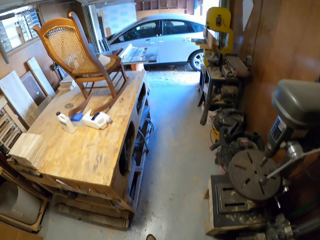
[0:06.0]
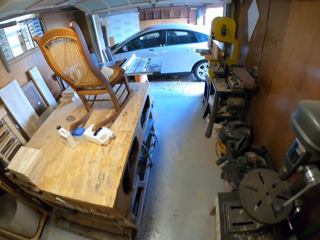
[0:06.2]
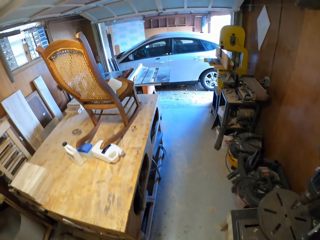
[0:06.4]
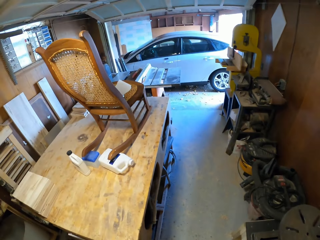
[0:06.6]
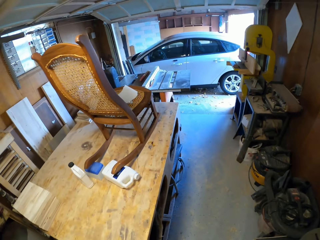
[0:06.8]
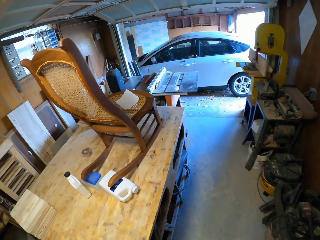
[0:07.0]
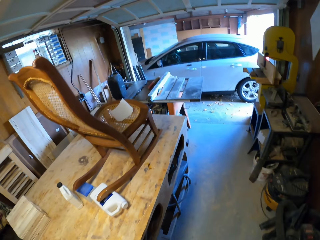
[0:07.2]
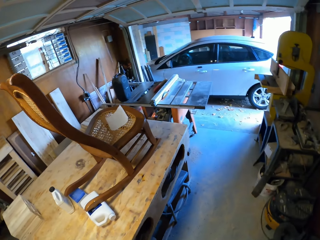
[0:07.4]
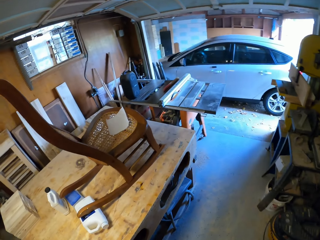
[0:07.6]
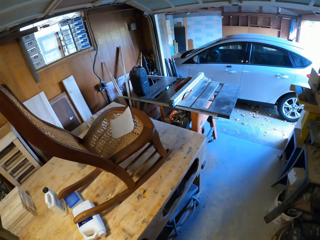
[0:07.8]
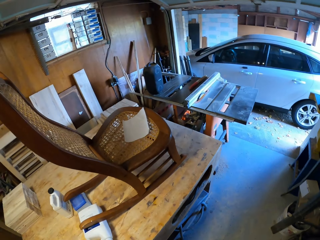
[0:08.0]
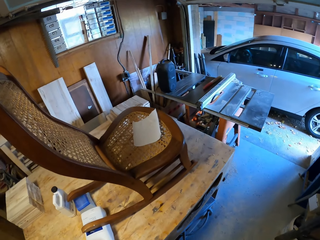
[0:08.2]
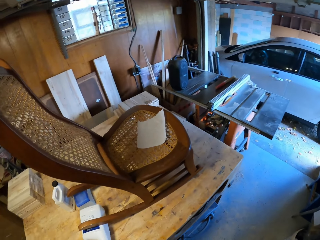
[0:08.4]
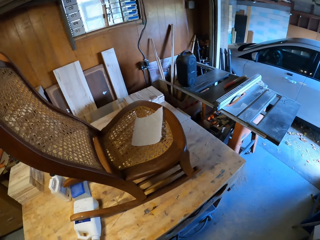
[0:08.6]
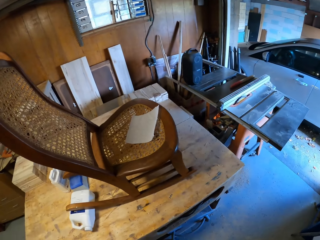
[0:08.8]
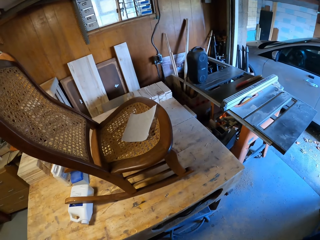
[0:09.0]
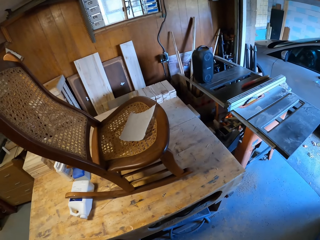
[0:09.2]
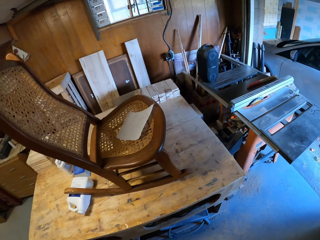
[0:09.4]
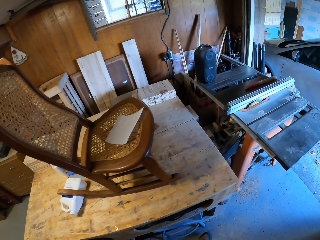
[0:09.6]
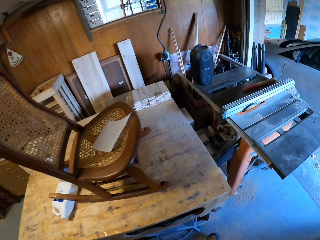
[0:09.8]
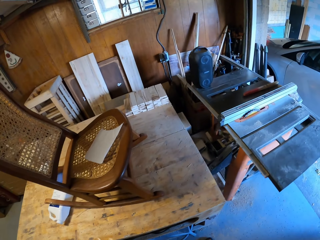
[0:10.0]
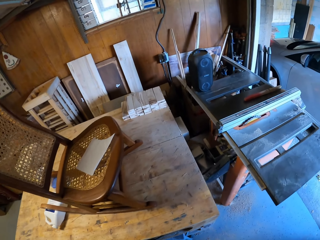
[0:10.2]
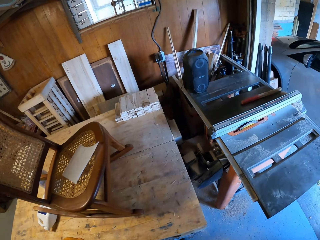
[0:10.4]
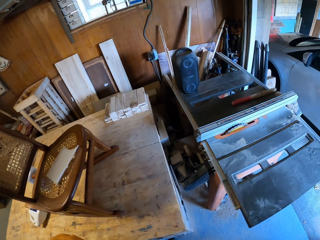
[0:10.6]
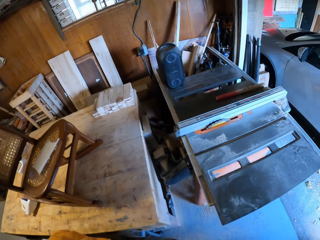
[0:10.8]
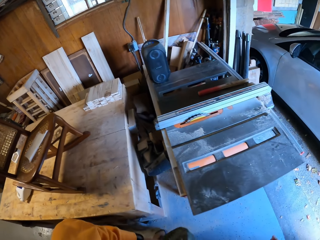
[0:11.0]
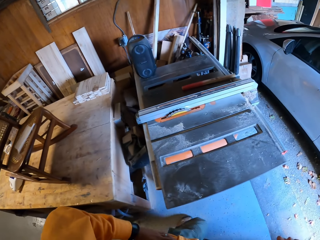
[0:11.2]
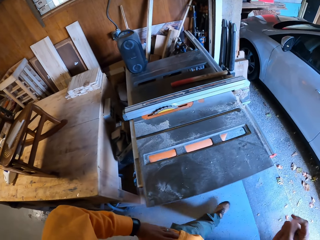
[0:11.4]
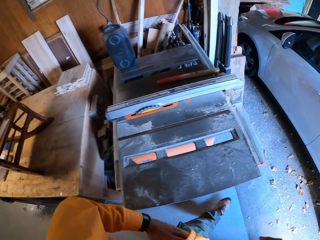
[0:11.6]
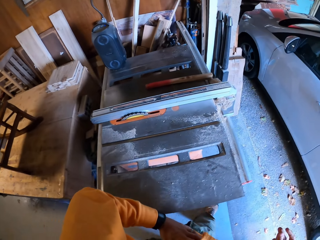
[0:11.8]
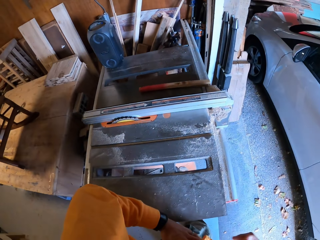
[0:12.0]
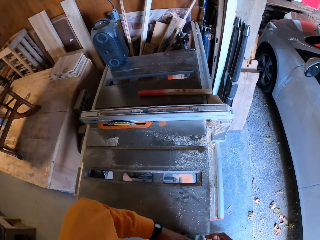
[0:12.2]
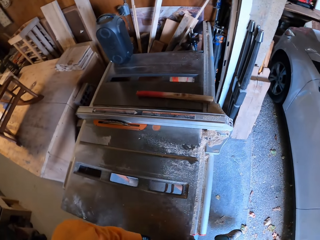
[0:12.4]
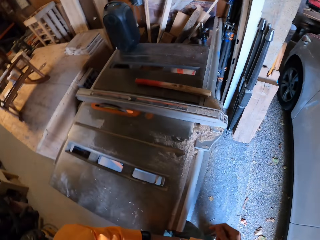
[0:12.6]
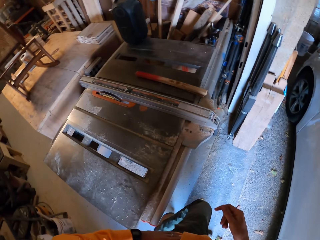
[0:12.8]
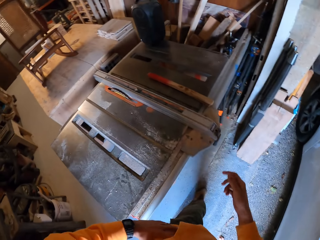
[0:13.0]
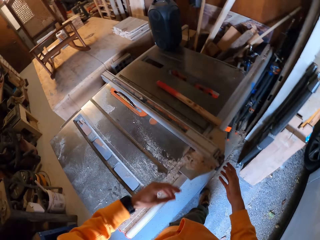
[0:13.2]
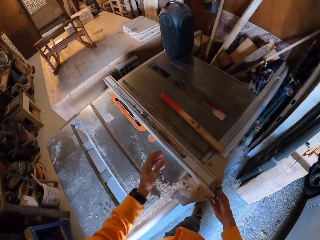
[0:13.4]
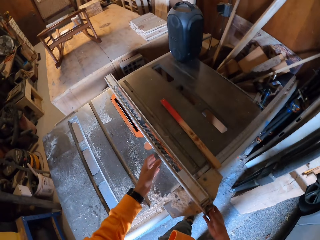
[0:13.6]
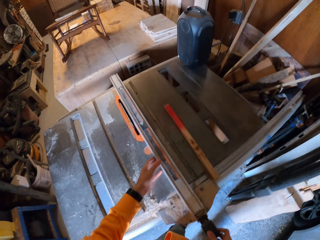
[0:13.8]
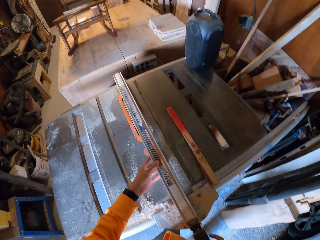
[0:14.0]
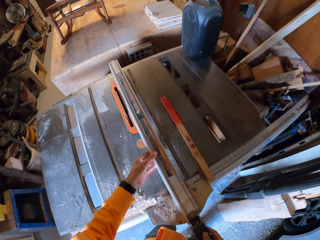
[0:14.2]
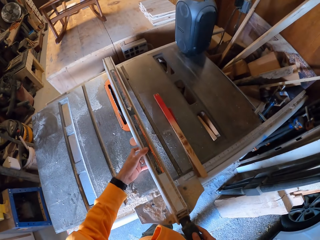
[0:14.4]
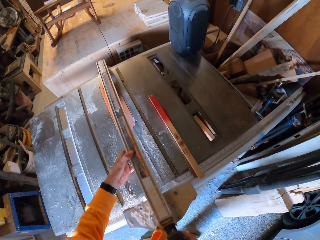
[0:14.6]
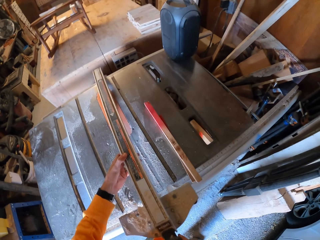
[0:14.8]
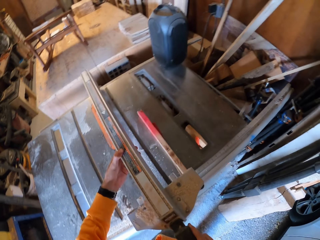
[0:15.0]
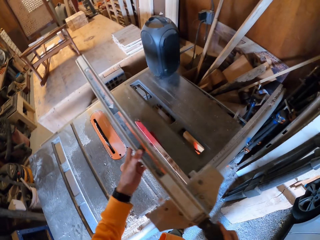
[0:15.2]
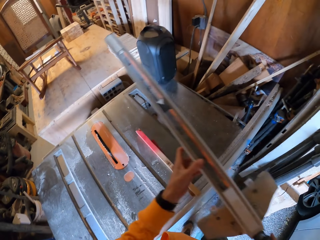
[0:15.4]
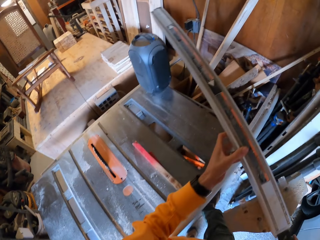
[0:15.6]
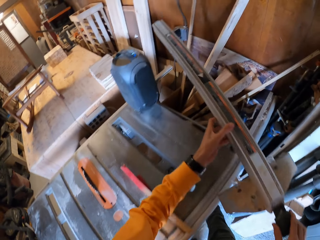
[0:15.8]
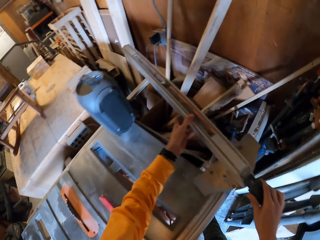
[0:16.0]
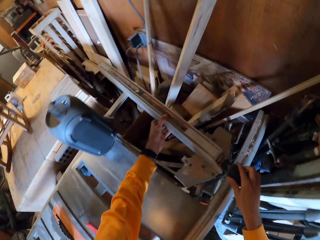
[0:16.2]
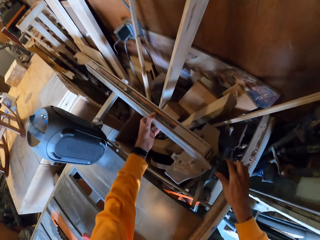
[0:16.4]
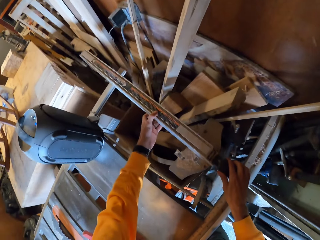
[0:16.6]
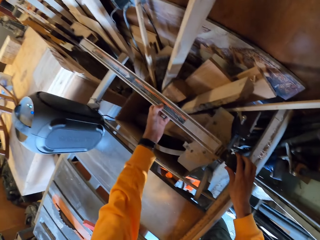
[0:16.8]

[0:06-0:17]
The camera wearer walks towards a workbench. They touch the lance T-square ruler. They move a table saw on the workbench from one place to another with both hands. They pick up the lance T-square ruler.

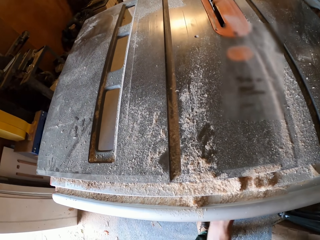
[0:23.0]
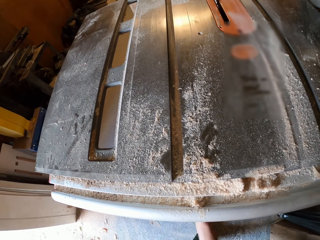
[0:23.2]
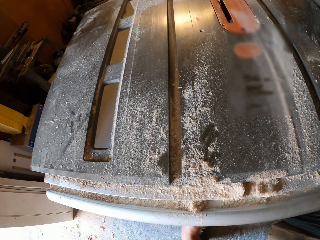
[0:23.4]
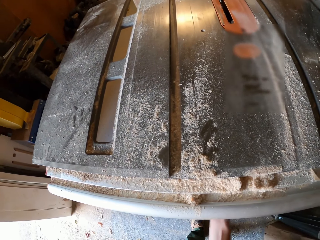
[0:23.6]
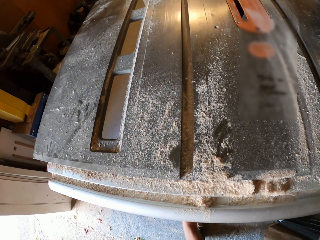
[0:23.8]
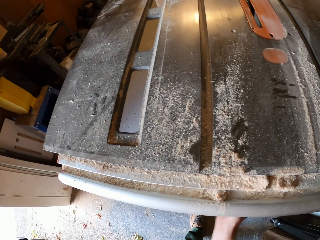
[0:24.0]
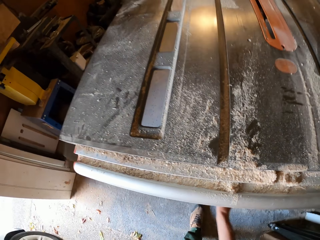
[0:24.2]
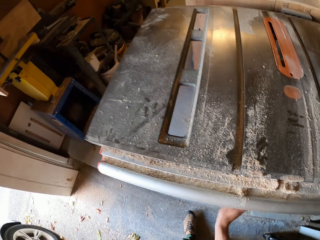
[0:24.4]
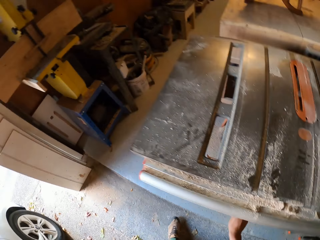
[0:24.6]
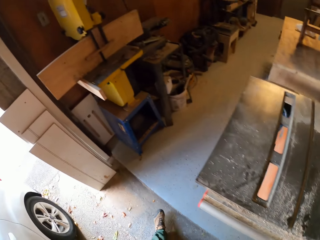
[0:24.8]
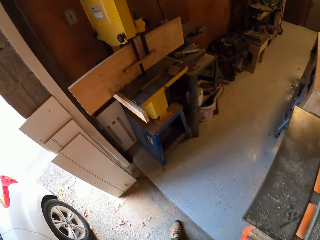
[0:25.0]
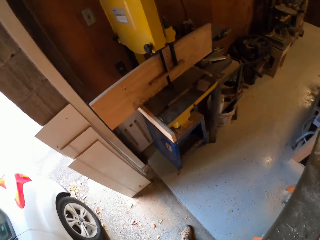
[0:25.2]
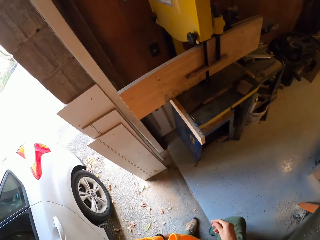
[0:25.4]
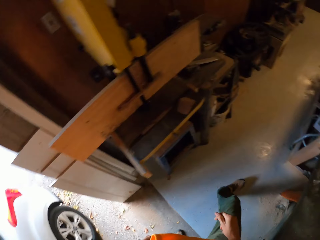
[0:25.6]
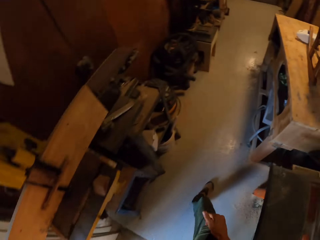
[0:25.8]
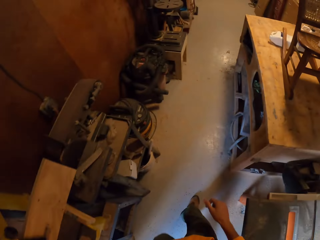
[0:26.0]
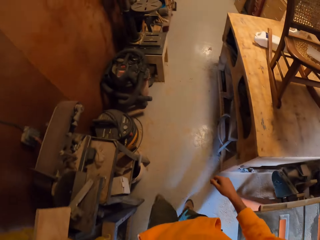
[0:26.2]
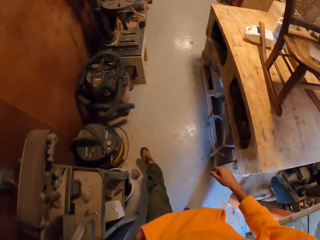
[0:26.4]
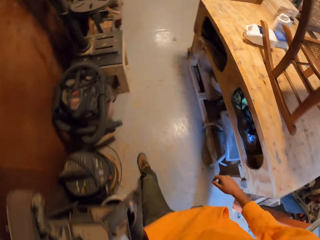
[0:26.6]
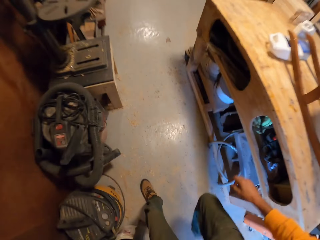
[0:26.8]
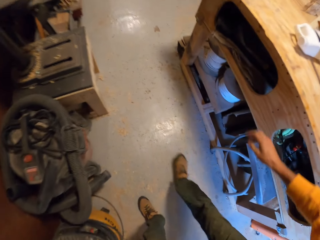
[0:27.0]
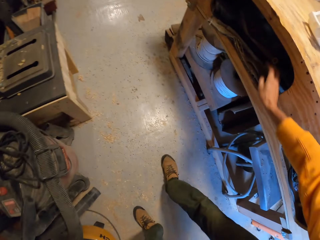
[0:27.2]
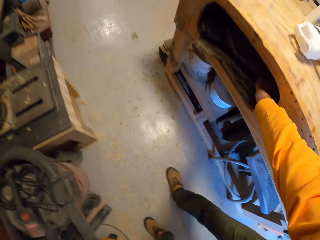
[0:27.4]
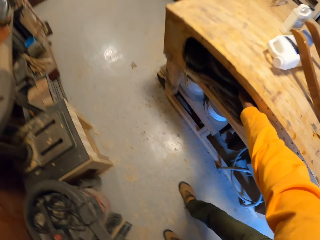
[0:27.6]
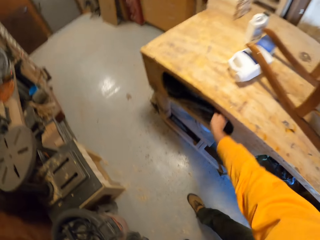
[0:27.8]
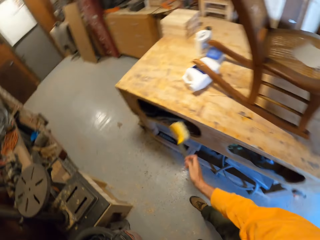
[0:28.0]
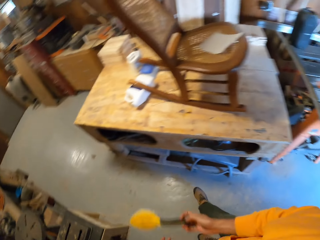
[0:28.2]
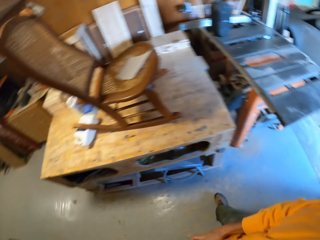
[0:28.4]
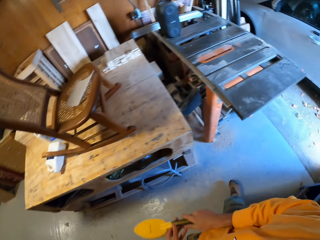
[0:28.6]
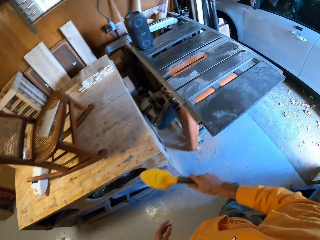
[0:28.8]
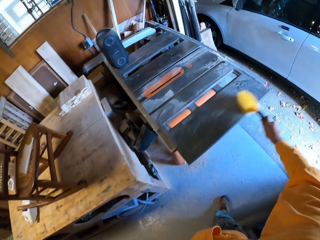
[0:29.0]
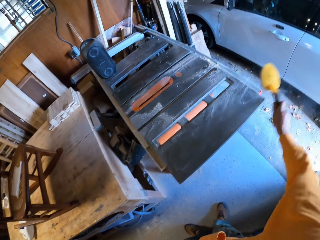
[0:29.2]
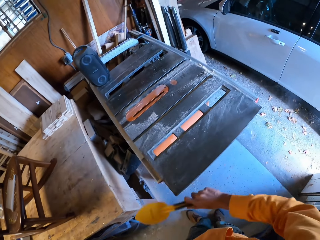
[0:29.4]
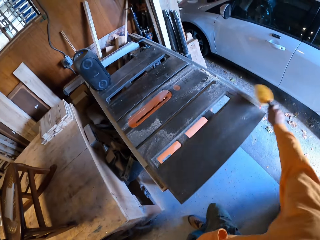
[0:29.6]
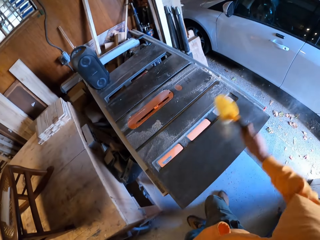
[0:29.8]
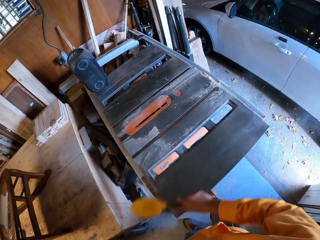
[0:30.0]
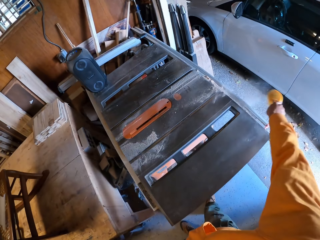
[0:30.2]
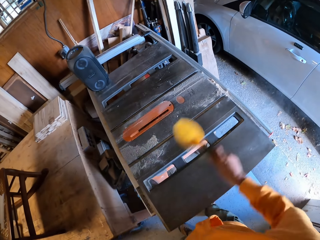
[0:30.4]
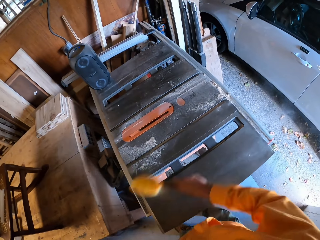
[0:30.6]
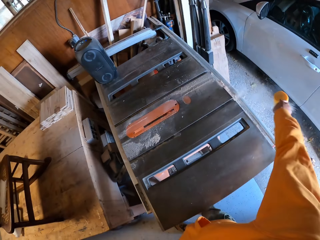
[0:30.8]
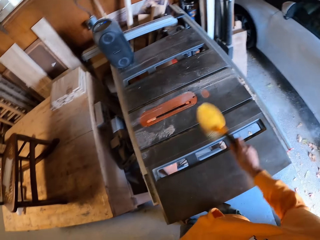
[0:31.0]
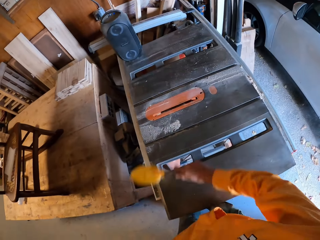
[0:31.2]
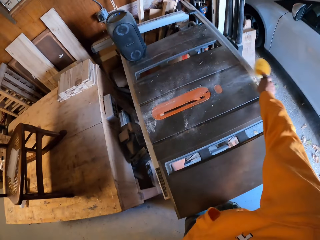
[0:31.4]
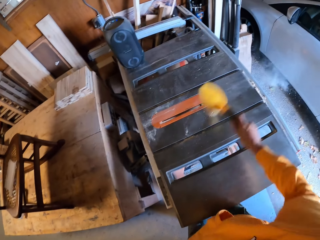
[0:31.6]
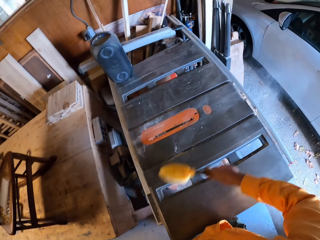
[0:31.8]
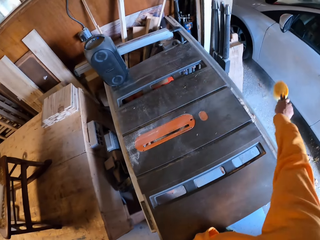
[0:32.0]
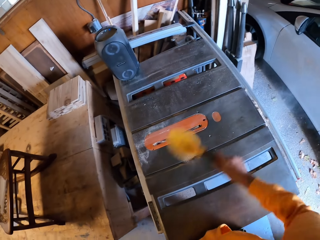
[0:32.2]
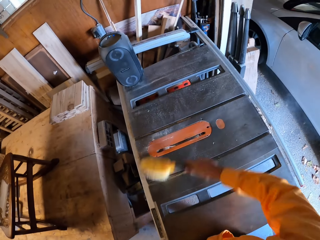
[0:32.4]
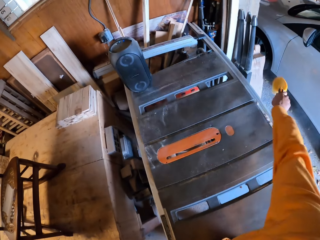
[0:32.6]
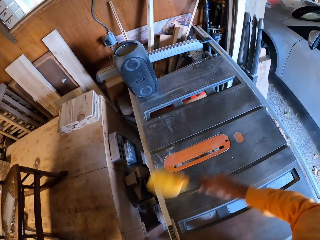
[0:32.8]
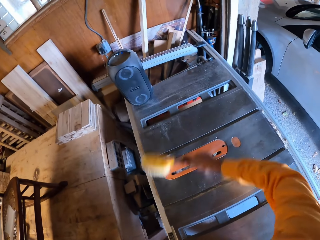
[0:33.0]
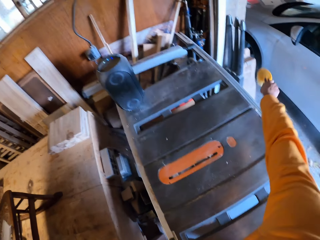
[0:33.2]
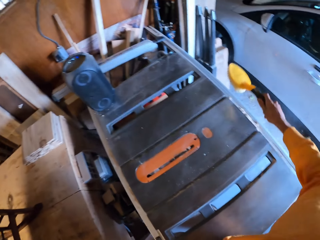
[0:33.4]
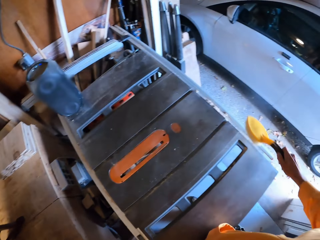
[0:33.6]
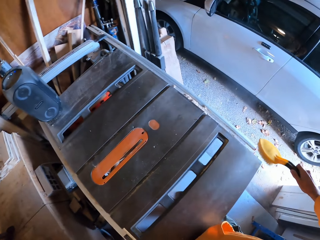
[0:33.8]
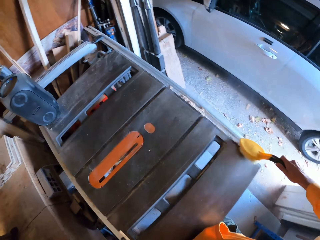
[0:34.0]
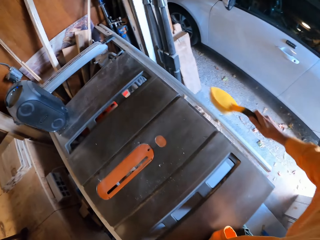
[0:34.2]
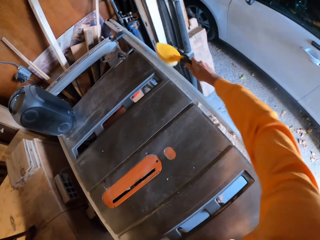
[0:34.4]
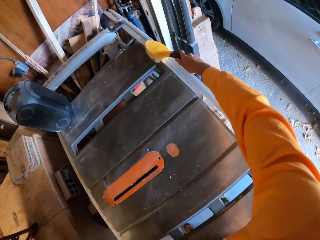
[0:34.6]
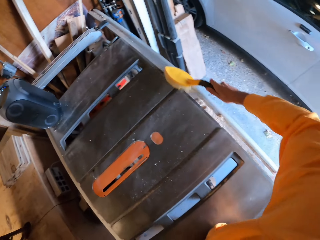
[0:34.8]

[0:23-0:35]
The camera wearer walks towards the table. They pick up a hand brush from a wooden workbench safe. They move backwards. They brush the first workbench with the brush. They turn around and wipe the table saw with the hand brush.
